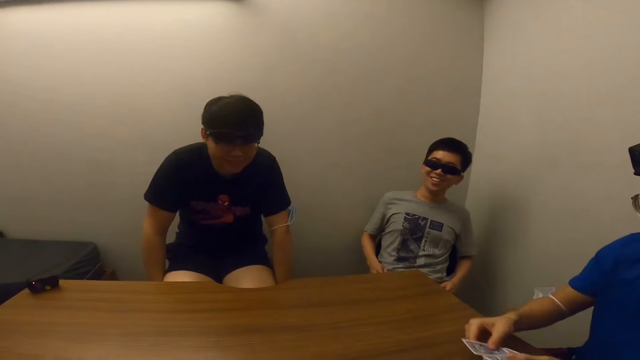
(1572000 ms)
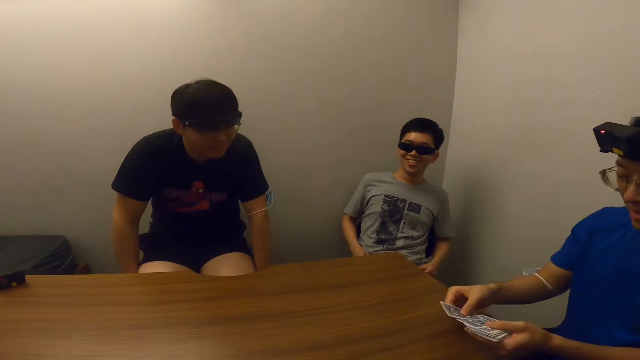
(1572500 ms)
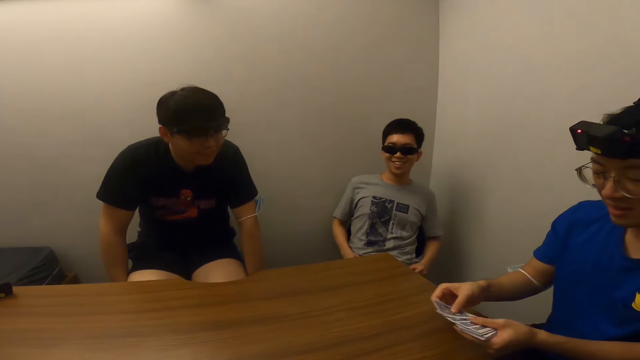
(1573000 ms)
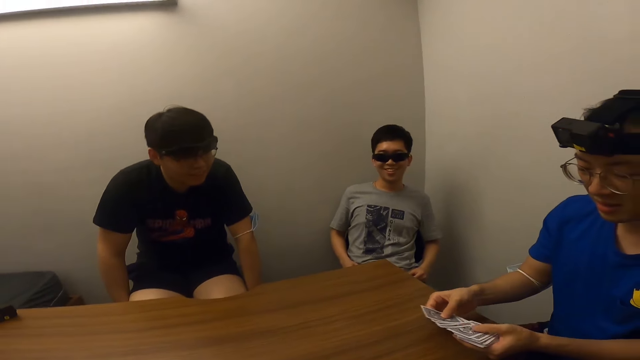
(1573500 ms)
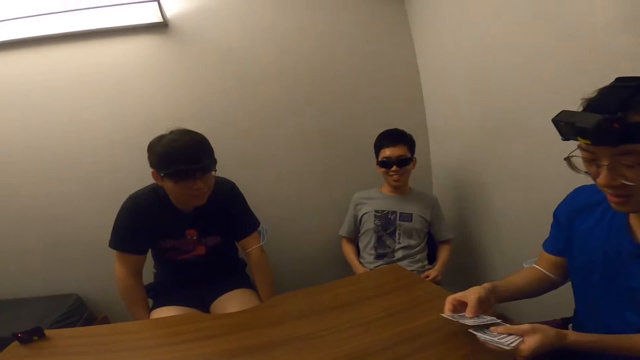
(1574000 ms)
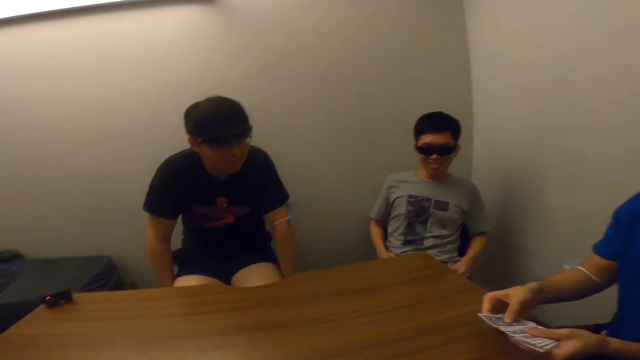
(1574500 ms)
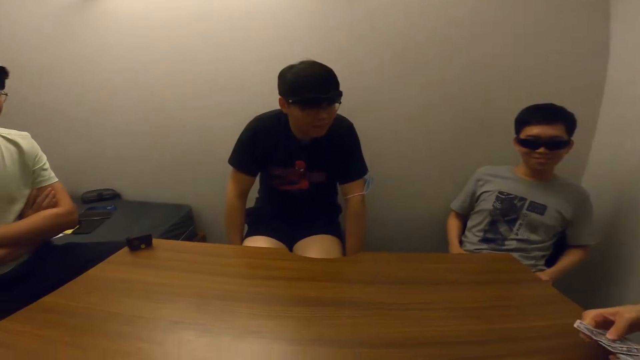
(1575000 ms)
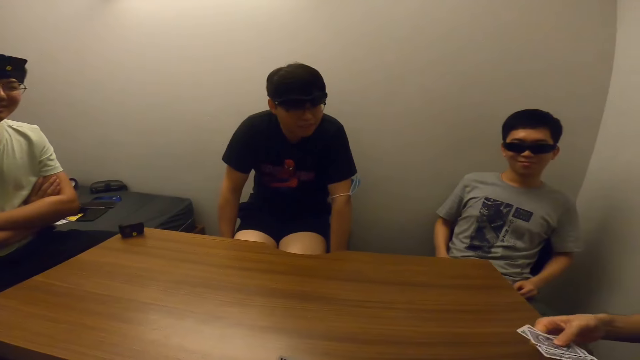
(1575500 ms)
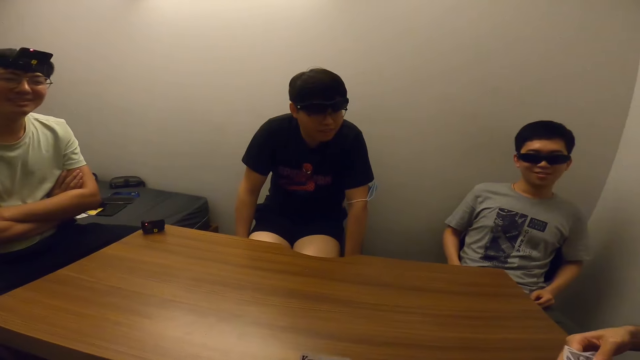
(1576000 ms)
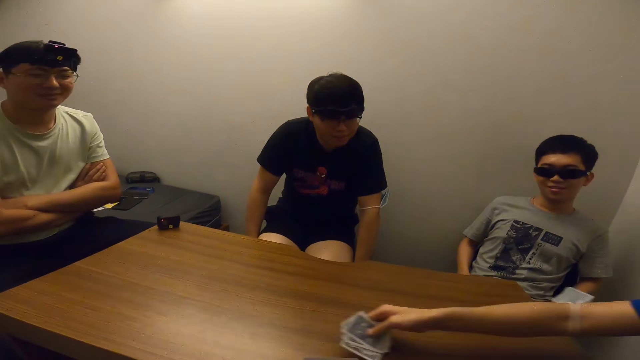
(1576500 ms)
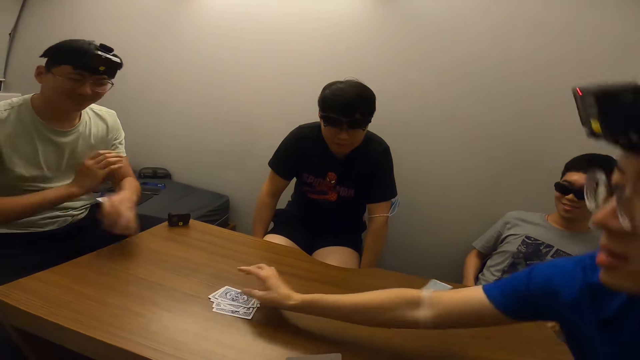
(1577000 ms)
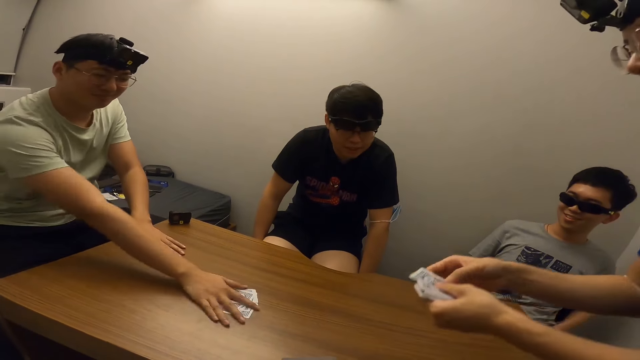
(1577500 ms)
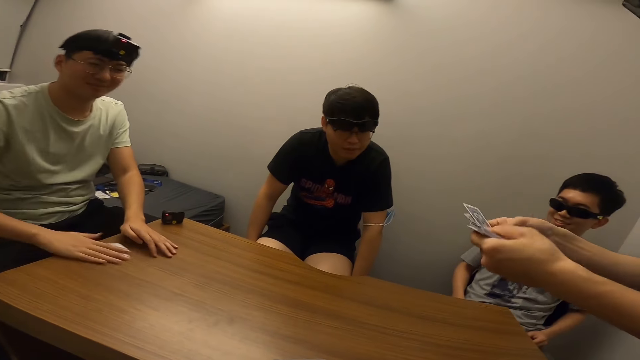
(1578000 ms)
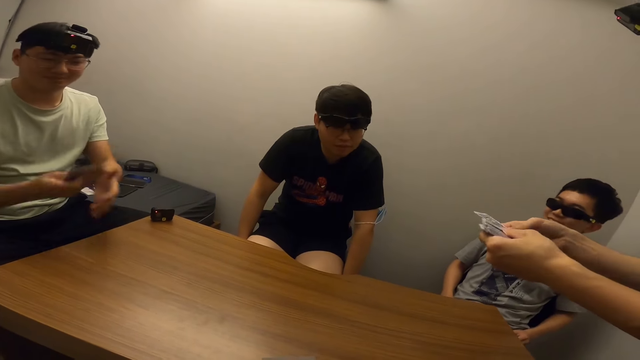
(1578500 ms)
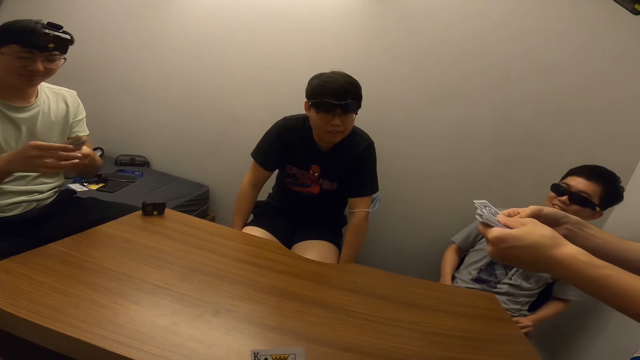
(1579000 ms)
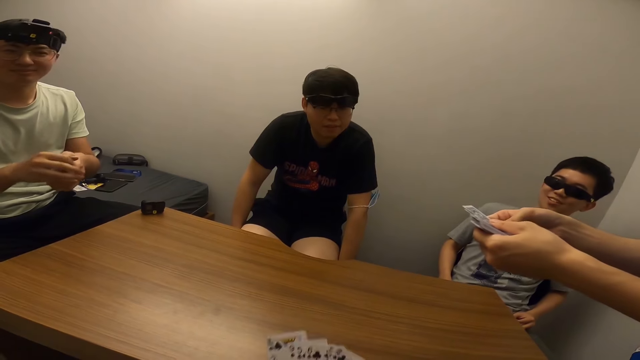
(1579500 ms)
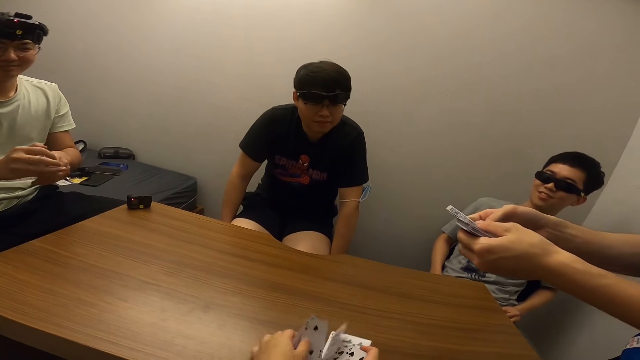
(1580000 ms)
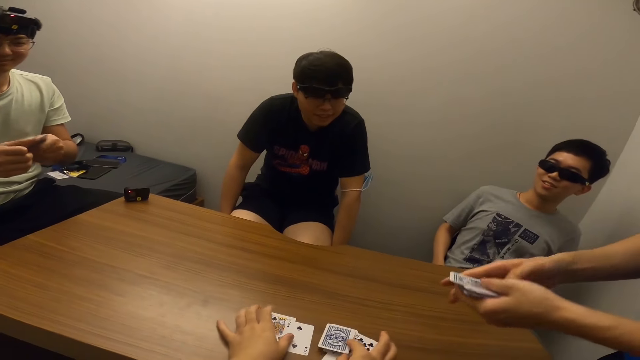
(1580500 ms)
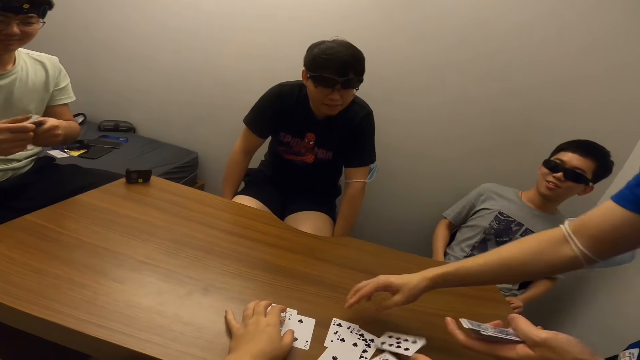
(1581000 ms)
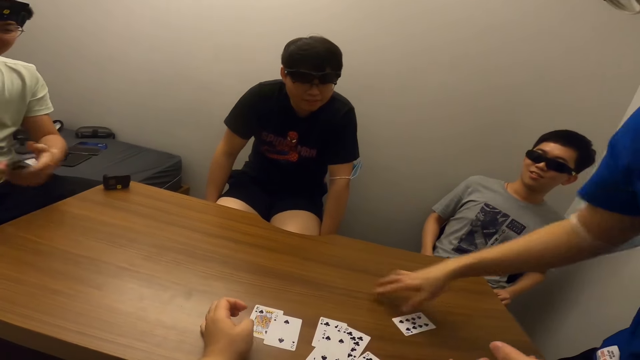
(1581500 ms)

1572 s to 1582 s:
The camera wearer stares at a man. Another man shares a card for another person. The second man places cards on the table. Another man picks cards from the table. The camera wearer stares at the first man.

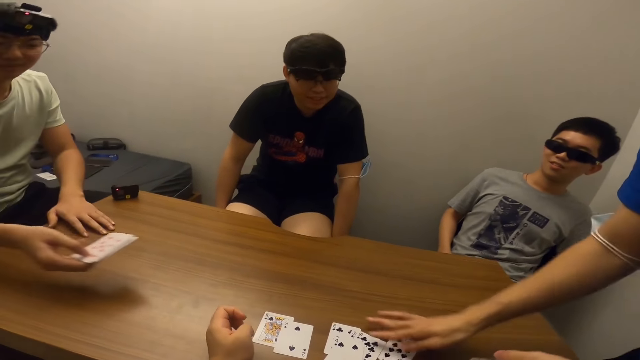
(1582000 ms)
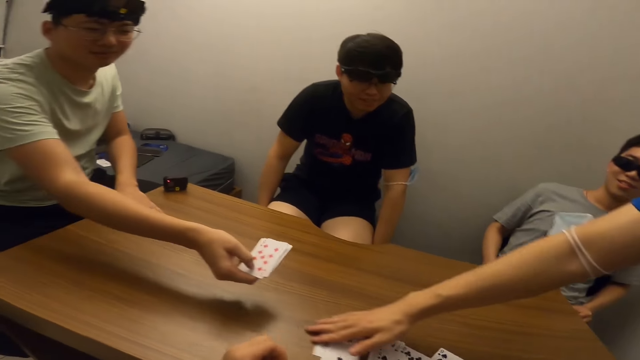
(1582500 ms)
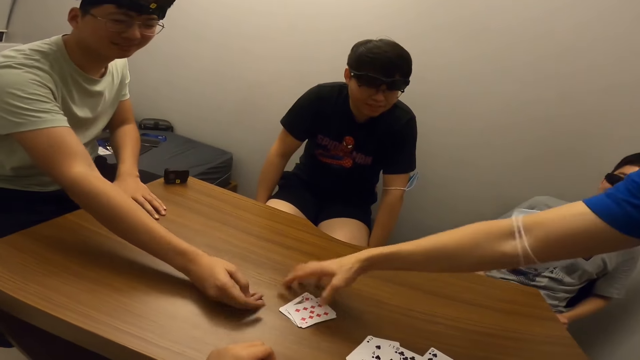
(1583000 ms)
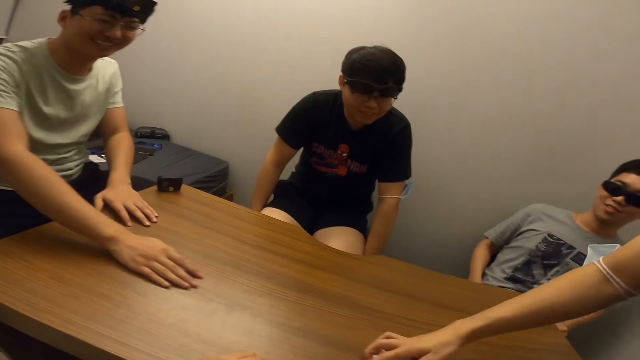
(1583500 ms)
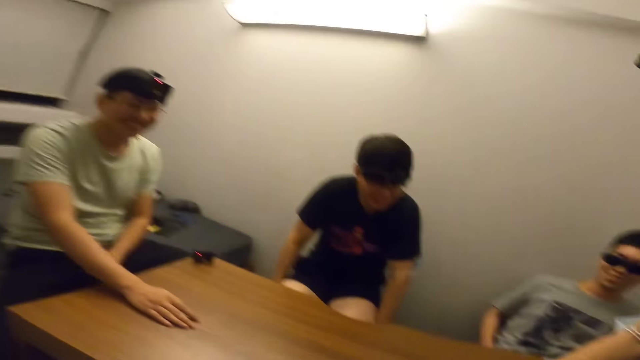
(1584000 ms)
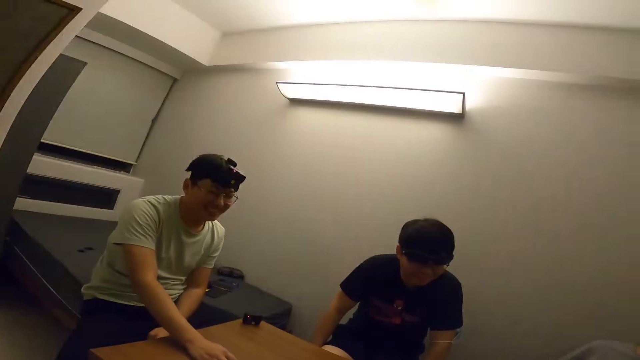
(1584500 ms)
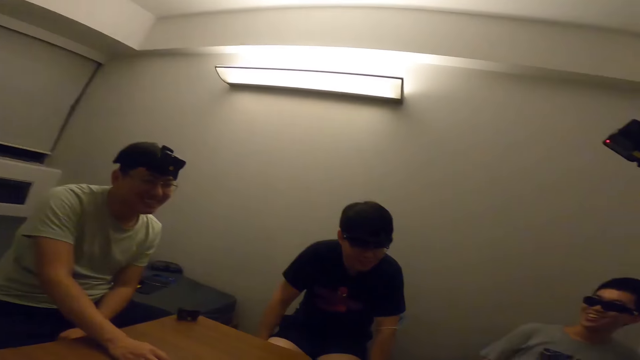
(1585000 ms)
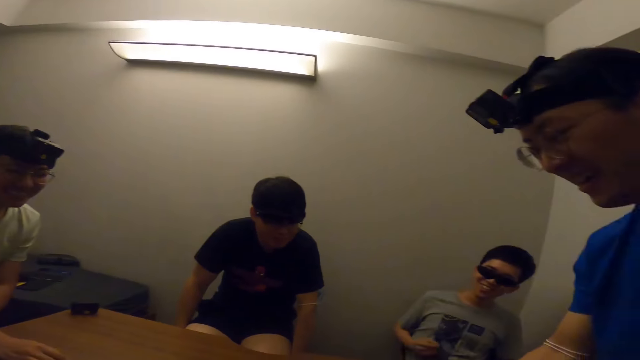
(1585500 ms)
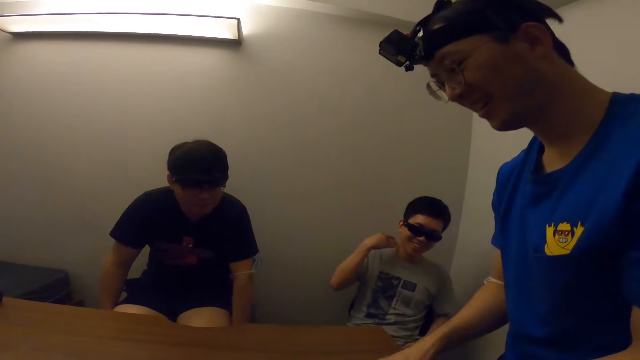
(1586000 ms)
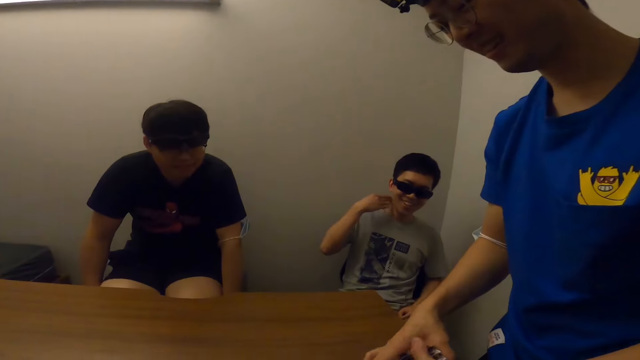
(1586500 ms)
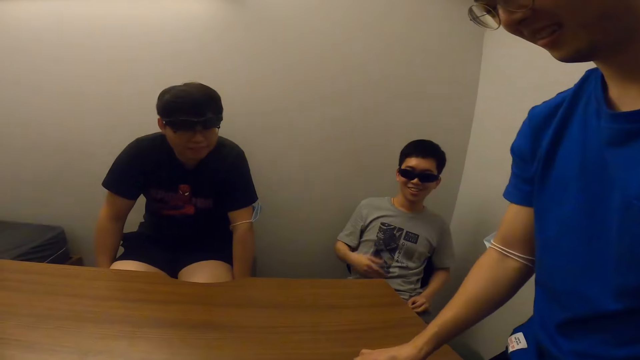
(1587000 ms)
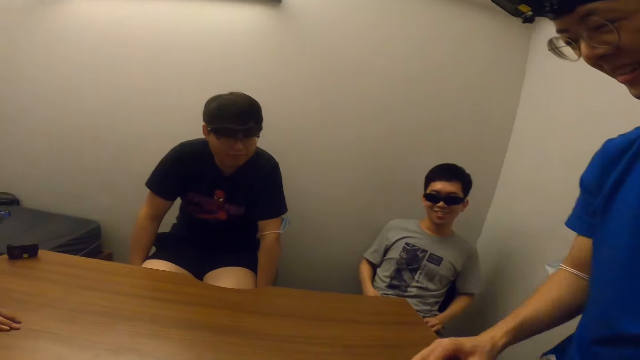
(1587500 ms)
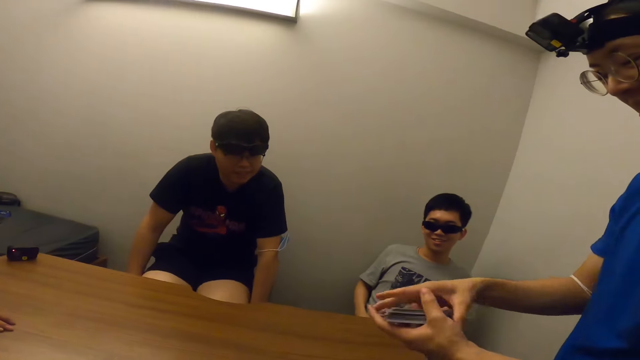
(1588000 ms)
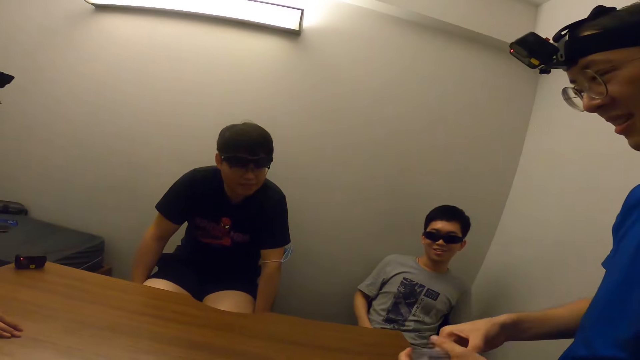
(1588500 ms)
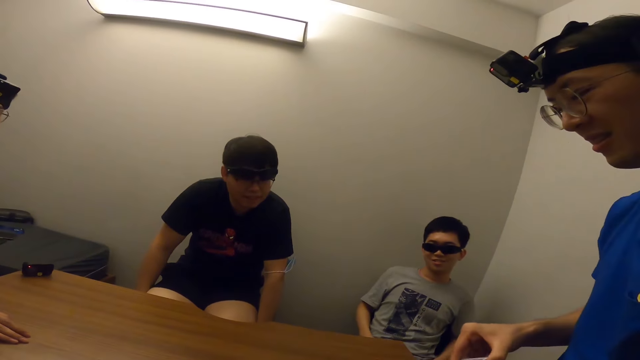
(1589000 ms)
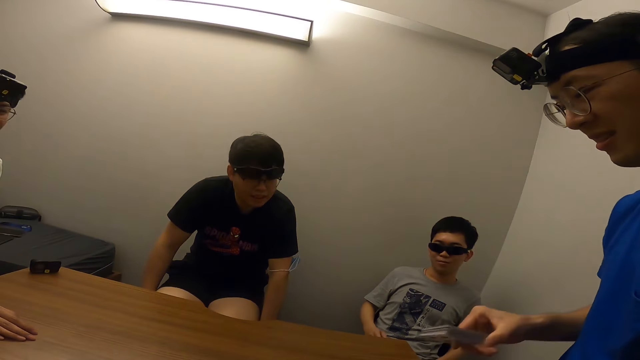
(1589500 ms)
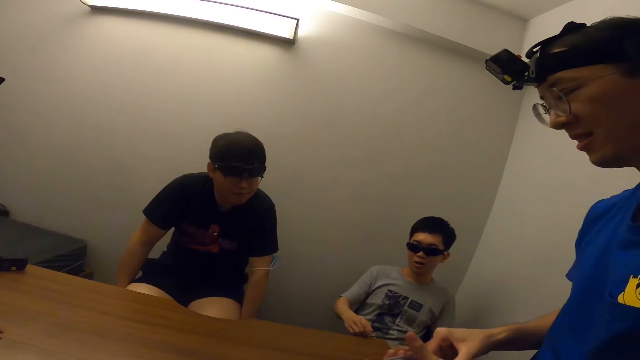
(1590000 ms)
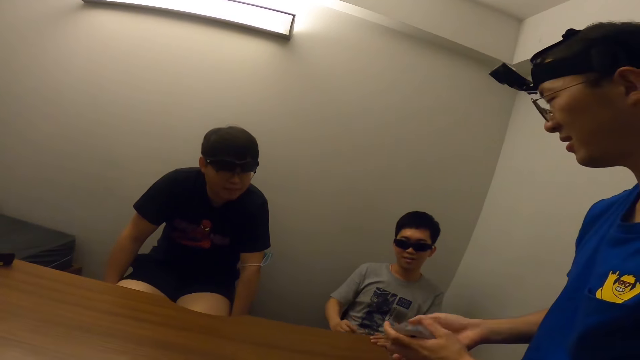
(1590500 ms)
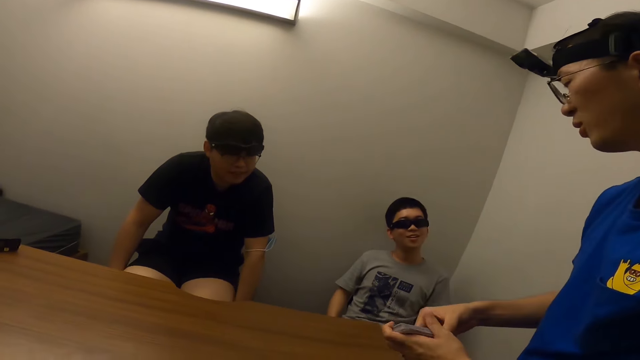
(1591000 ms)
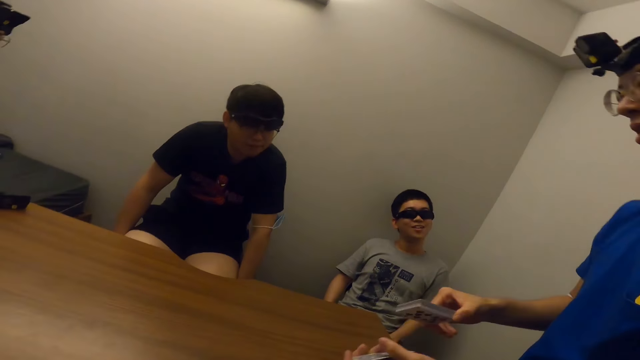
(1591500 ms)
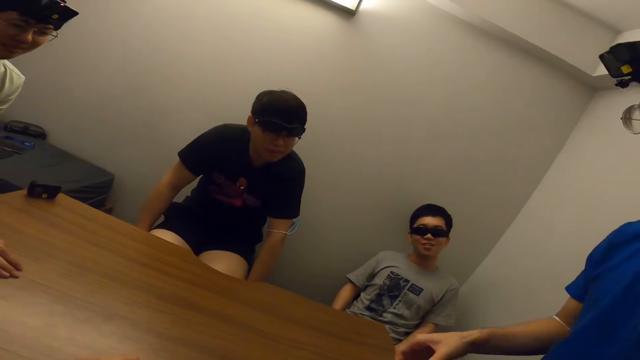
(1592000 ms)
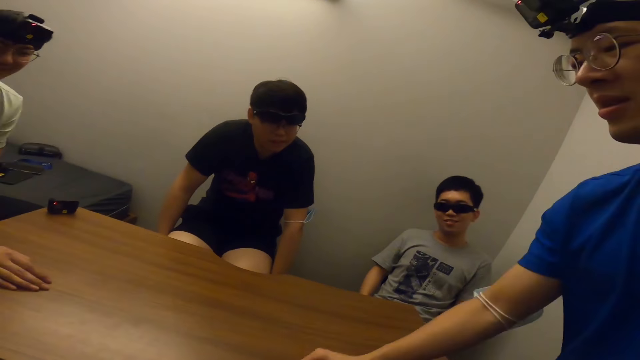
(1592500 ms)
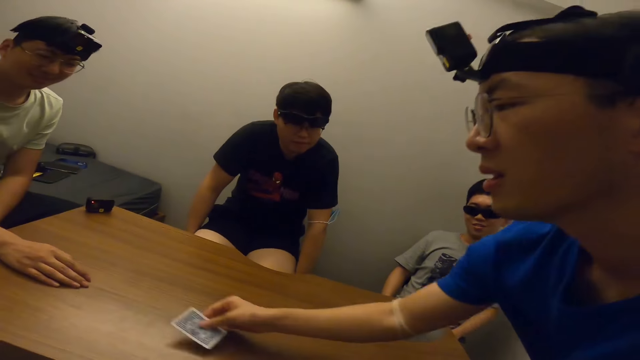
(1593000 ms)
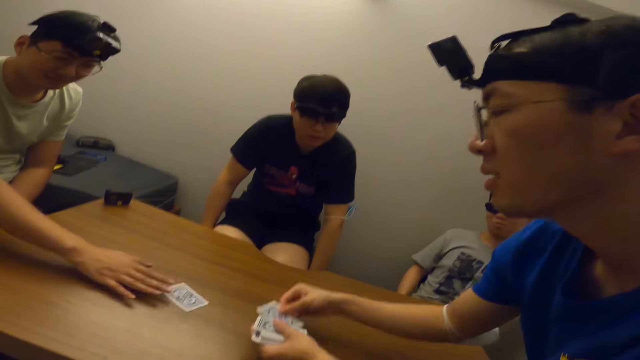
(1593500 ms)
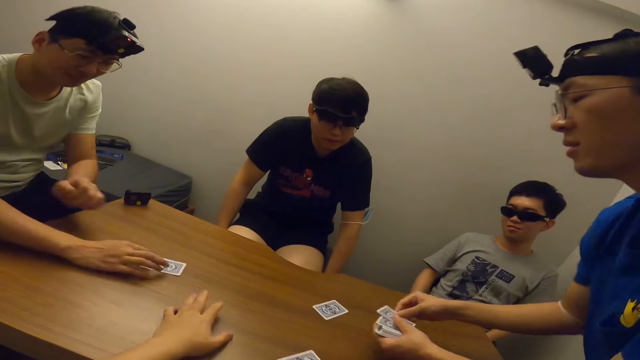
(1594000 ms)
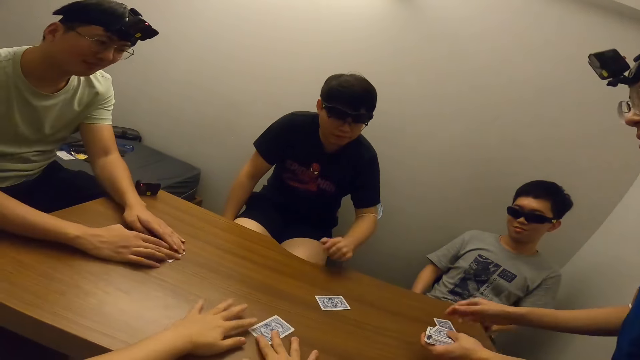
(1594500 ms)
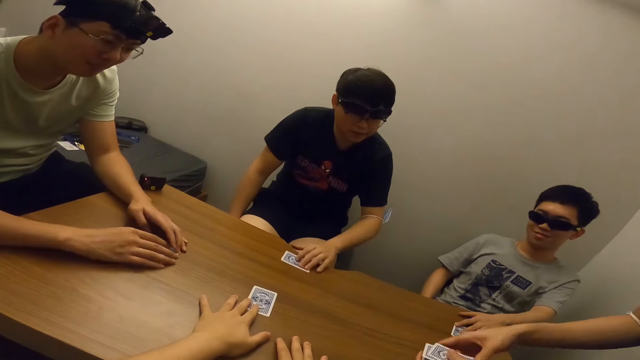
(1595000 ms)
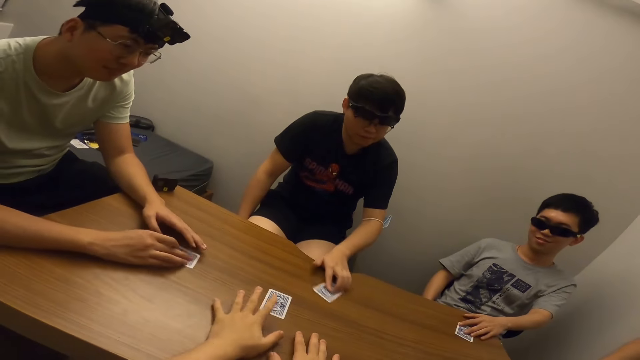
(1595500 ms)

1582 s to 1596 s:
A man places cards on the table. Another man picks the cards from the table. The camera wearer stares at the first man. They stare at a third man. The second man places cards on the table and shares a card.
